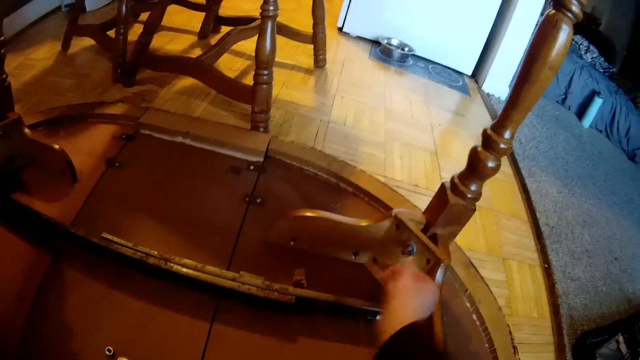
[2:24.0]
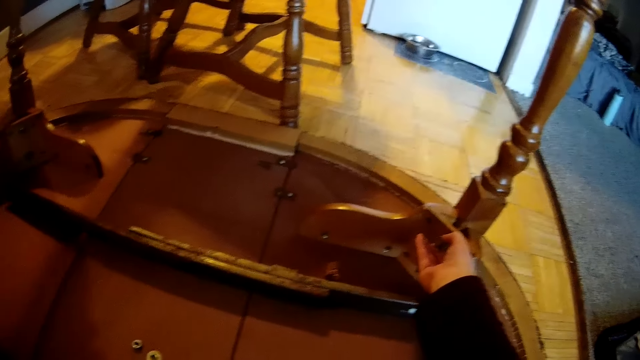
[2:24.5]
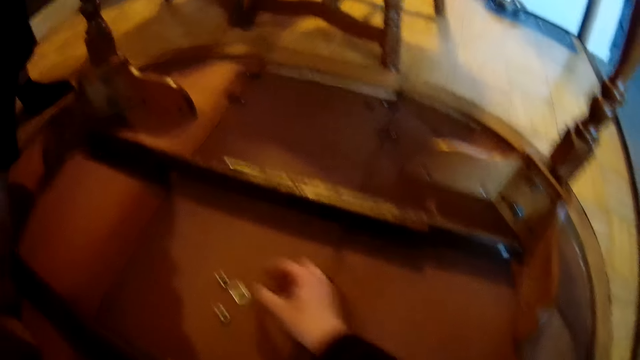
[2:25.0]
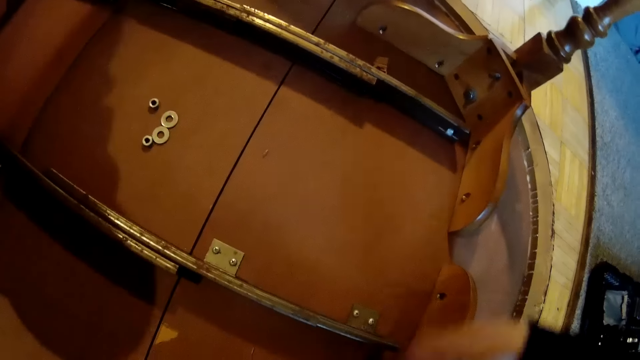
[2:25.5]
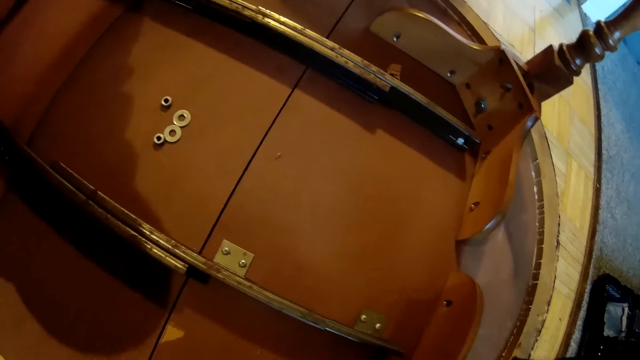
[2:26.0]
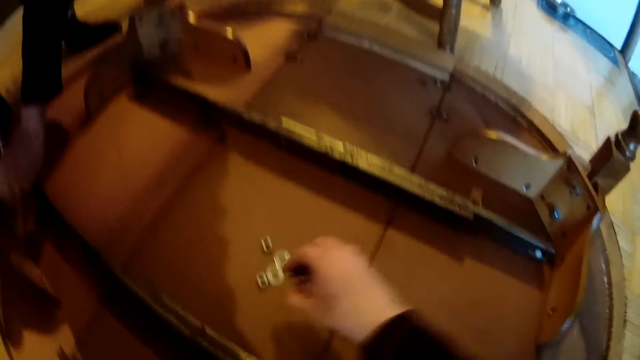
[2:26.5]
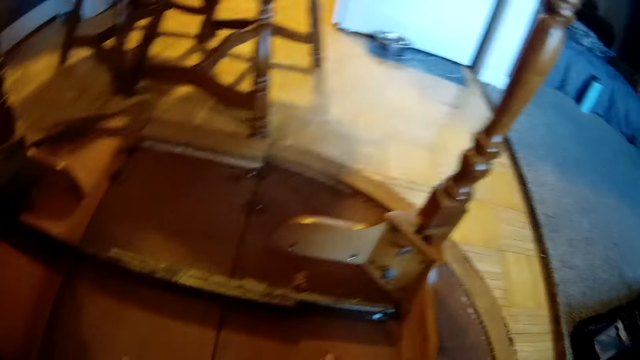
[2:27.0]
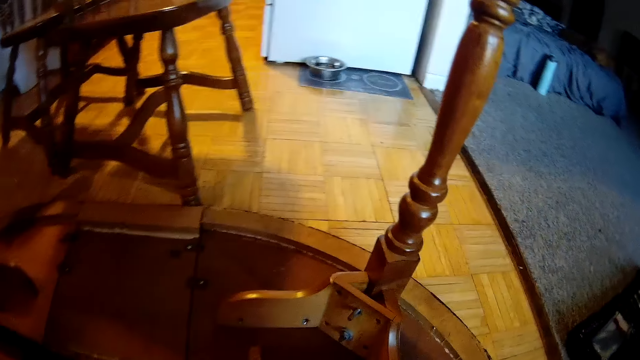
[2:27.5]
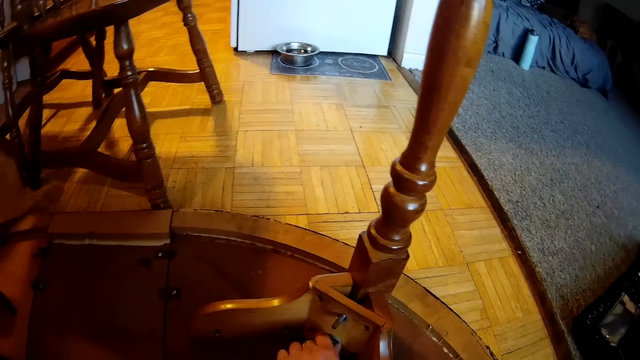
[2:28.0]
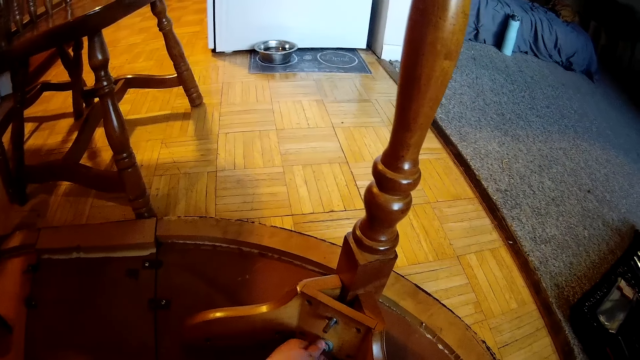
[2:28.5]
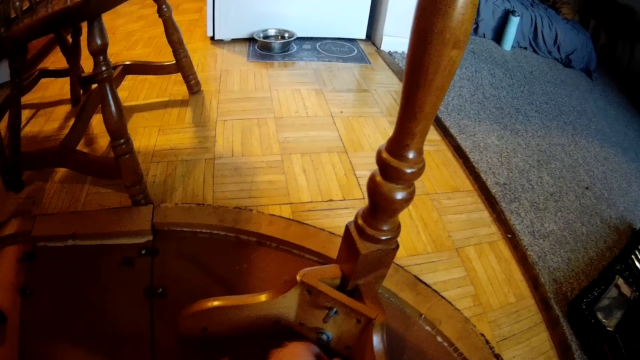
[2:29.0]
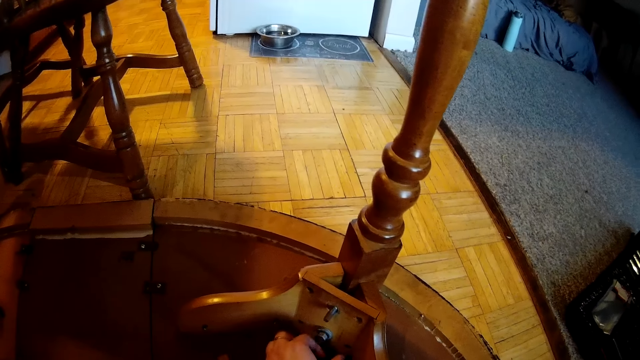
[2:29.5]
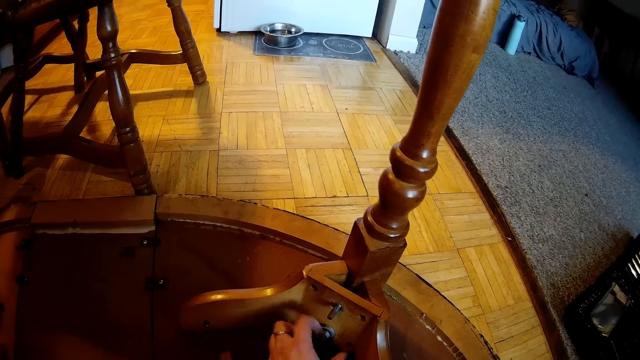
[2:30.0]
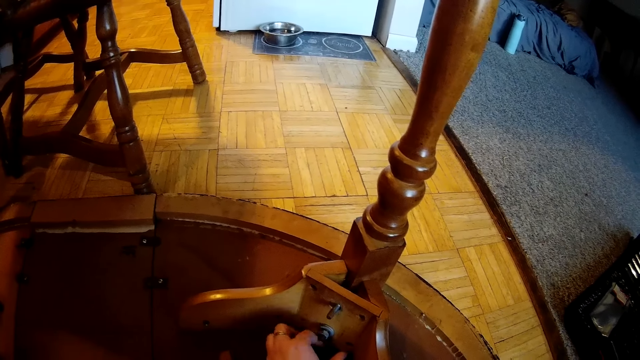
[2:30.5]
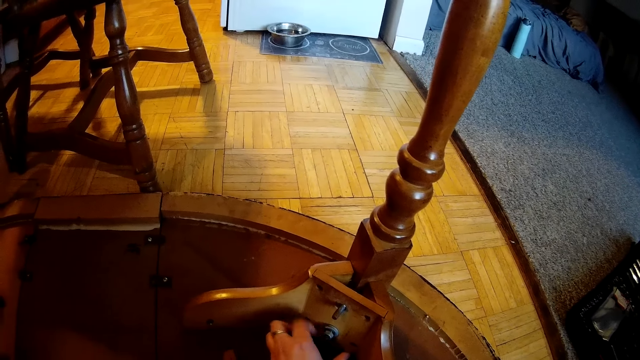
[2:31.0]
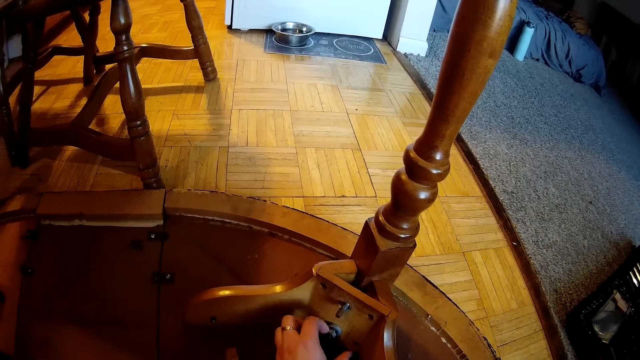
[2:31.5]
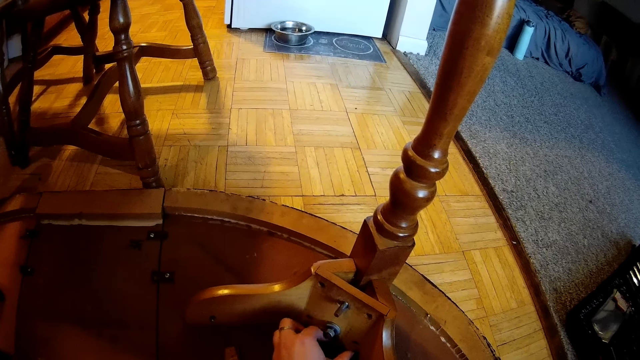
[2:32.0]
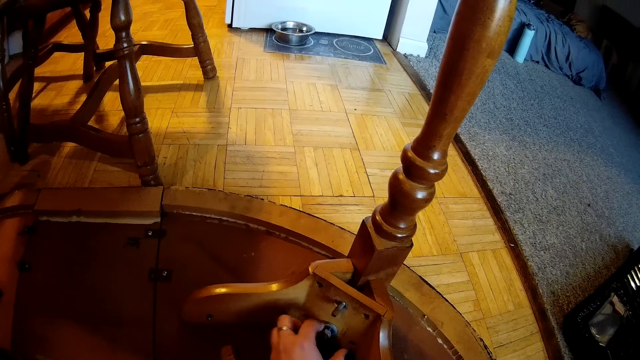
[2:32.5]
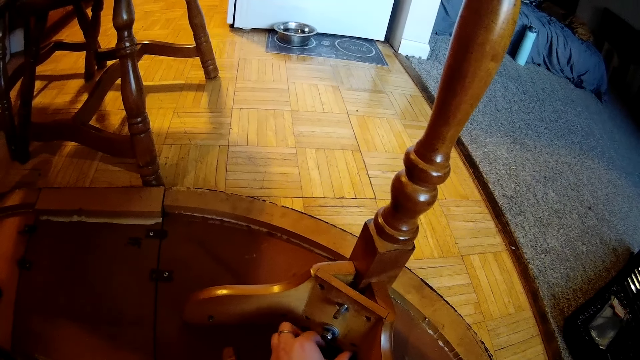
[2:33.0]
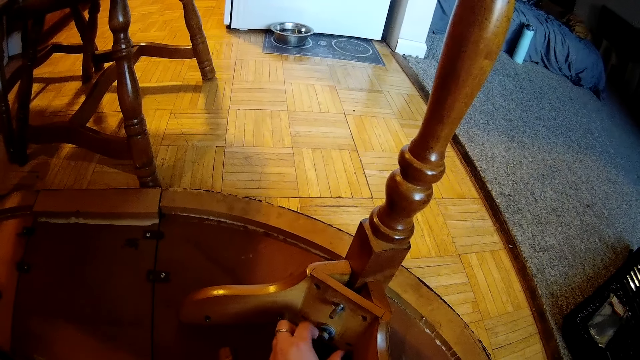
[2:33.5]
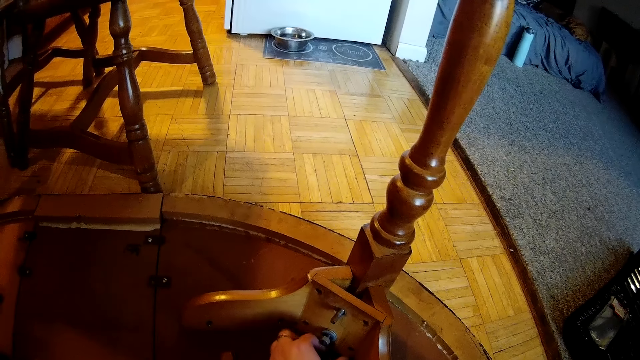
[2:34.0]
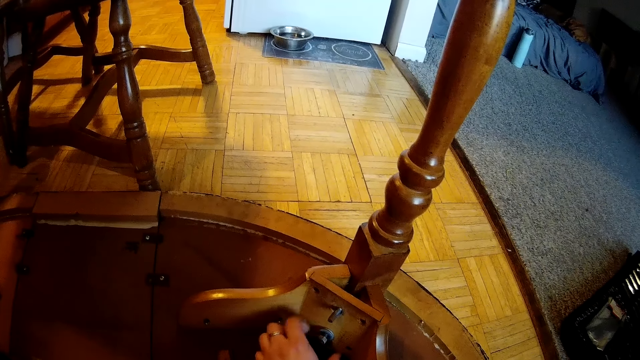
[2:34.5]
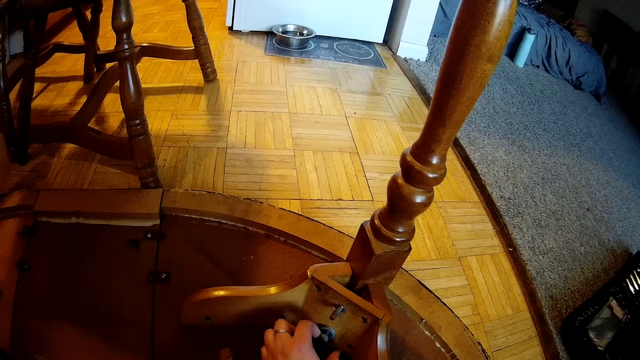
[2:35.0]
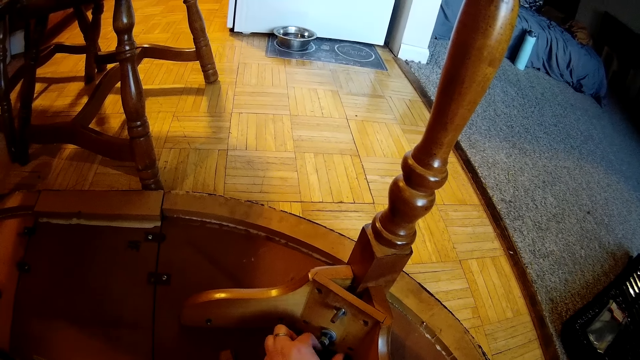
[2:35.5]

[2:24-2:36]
The camera wearer places the nut on the table with her right hand. She takes the nut or metal washer off the table with her right hand. She places the nut or metal washer on the table with her right hand. She places the nut on the table with her right hand and places her right hand on the table. She turns the nut on the table with her left hand. She unfastens the nut with her hand.

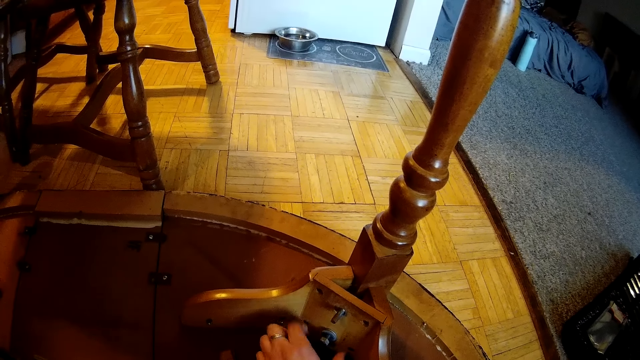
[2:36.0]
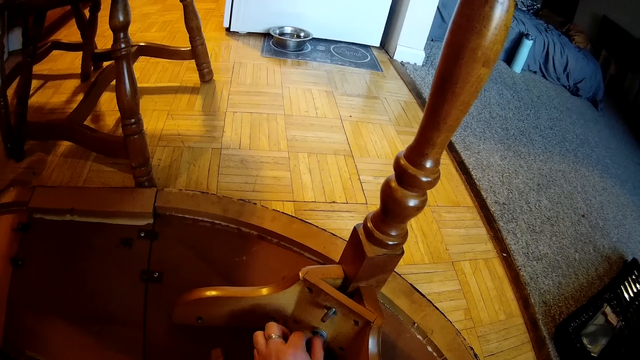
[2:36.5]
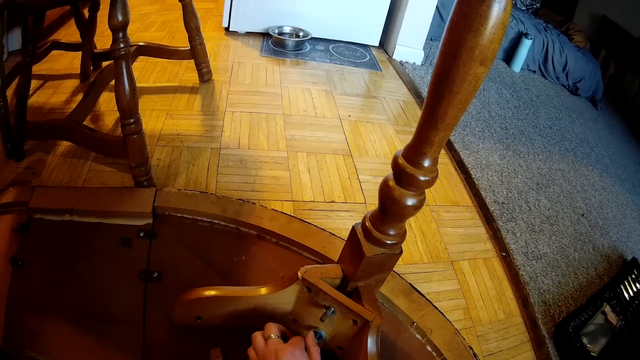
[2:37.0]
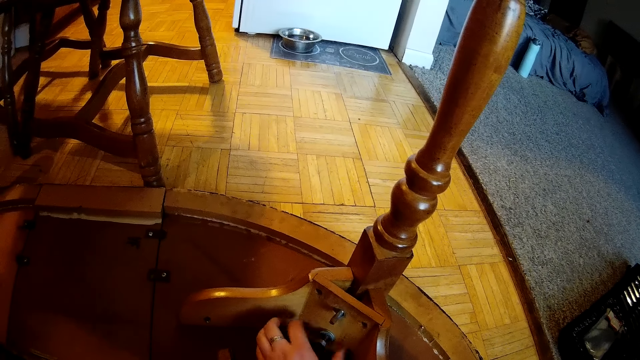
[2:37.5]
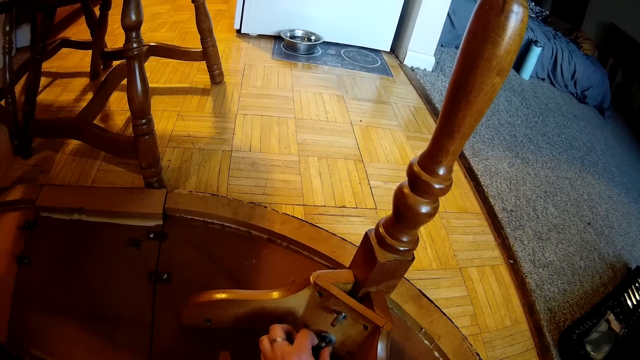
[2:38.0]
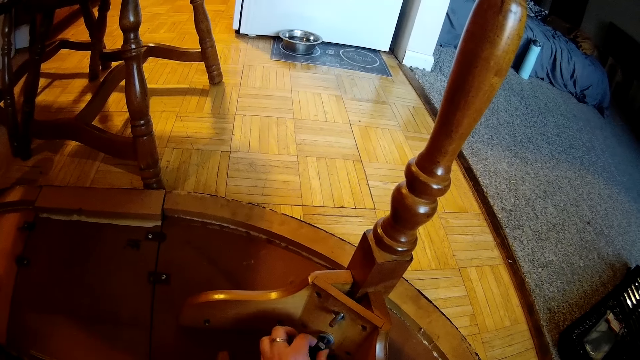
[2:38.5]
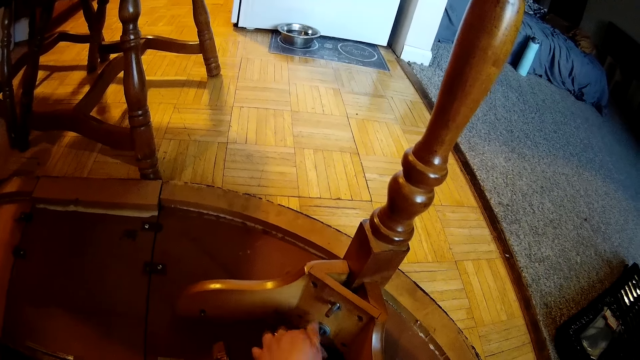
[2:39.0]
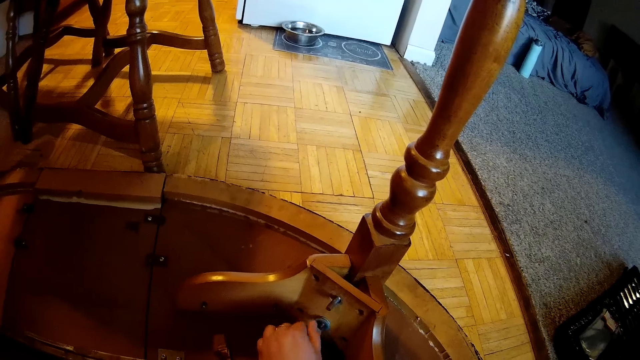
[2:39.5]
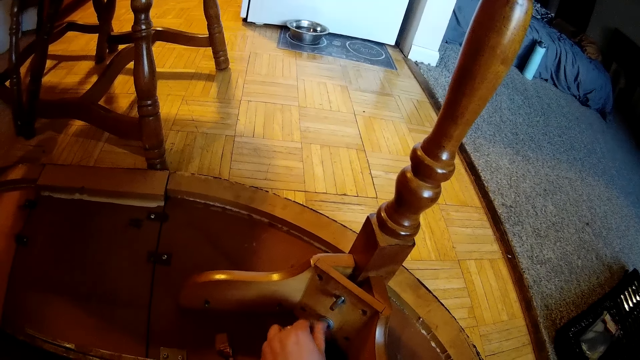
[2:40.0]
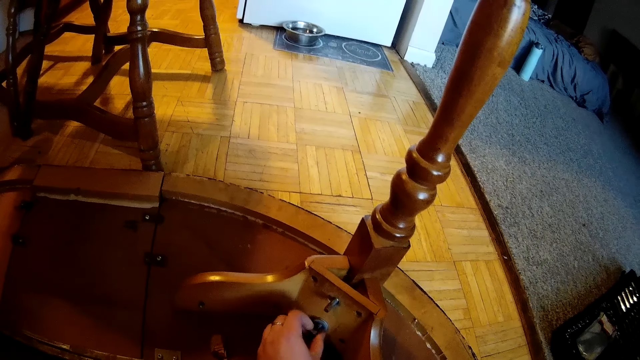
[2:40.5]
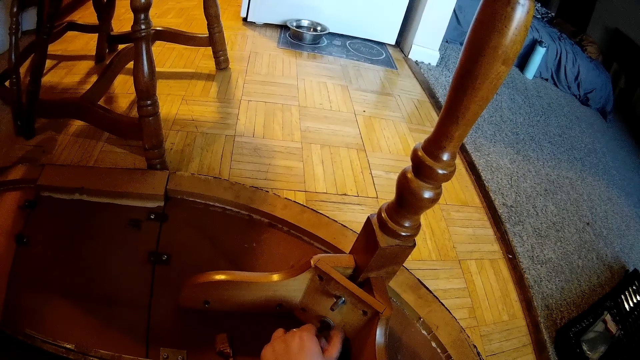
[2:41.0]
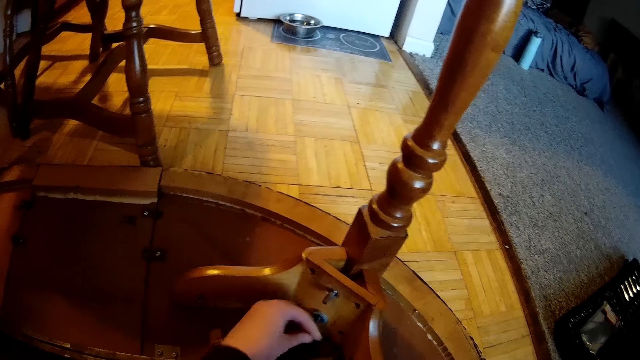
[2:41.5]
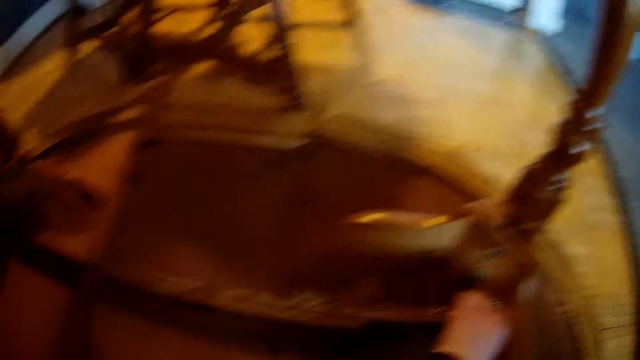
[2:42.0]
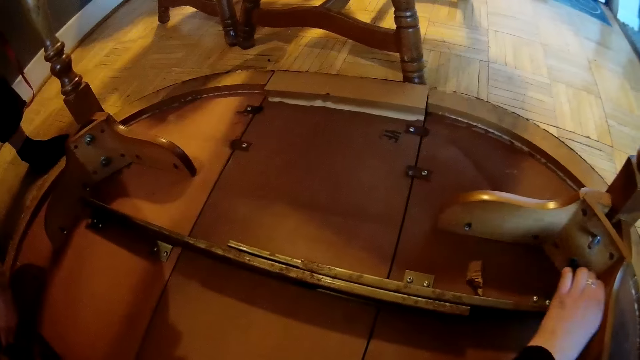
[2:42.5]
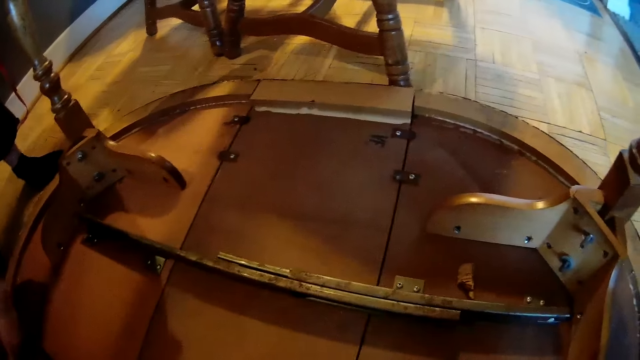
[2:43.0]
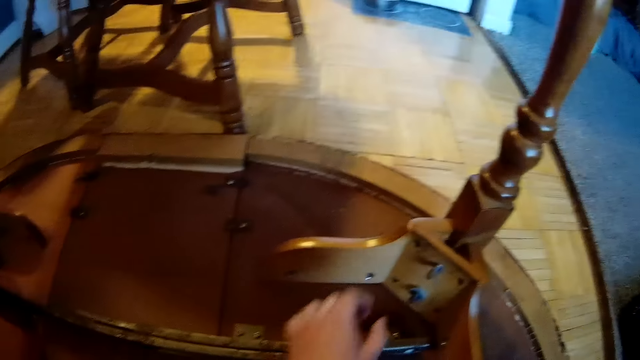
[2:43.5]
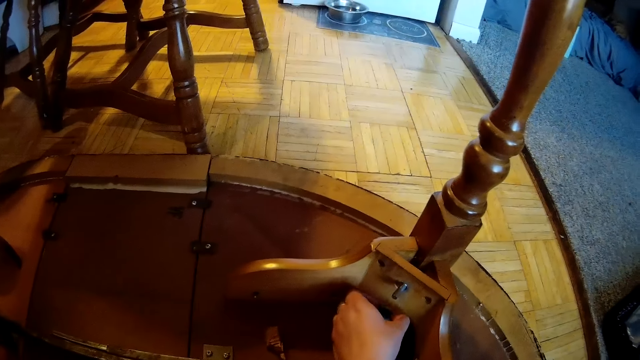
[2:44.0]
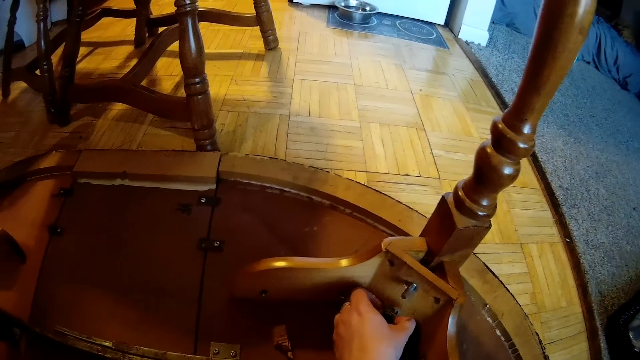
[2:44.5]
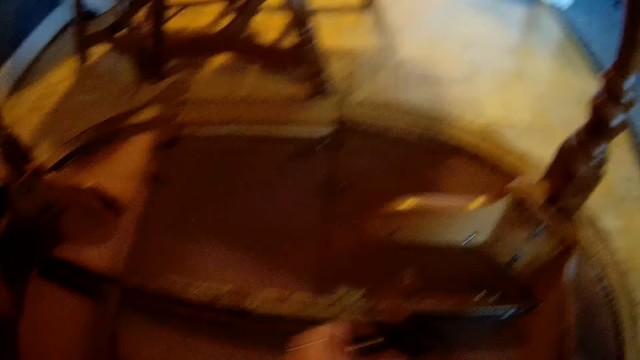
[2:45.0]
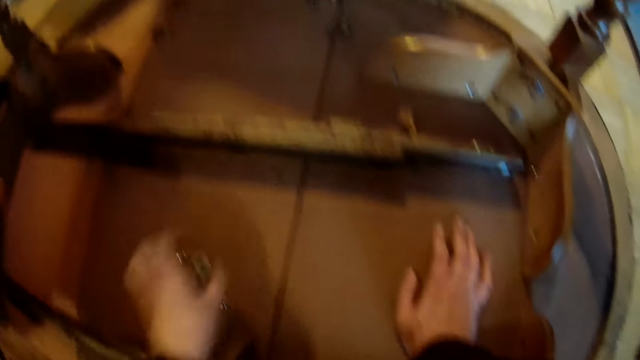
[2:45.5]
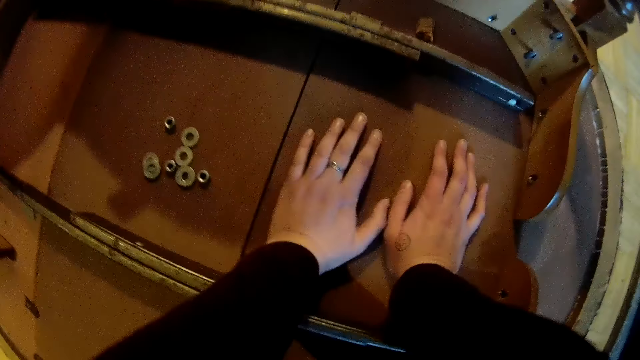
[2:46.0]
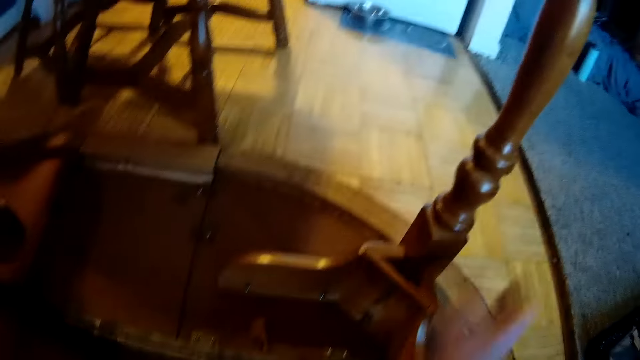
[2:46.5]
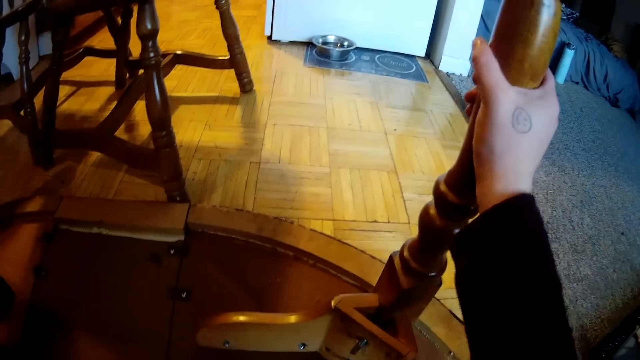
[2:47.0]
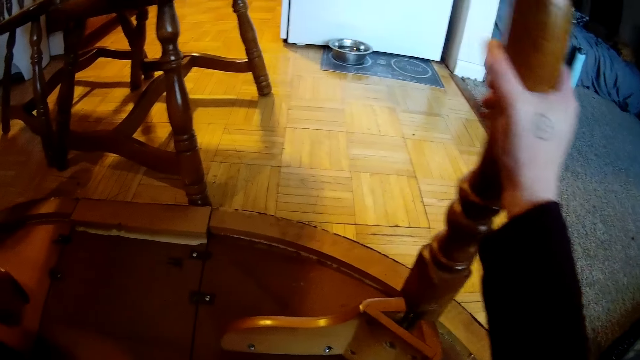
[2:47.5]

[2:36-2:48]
The camera wearer places a nut on the table with her left hand. She picks up the nut. She takes her left hand off the table. She takes the nut or metal washer off the table with her left hand. She places the nut or metal washer on the table with her left hand. She places her left hand on the table. She holds the table with both hands. She holds the leg of the table with her right hand. She detaches the table leg with her hand. She pulls the leg of the table with her right hand.
